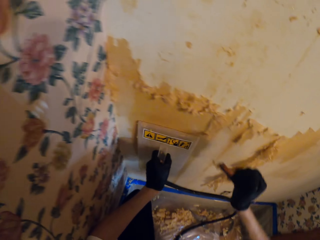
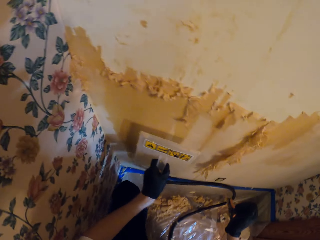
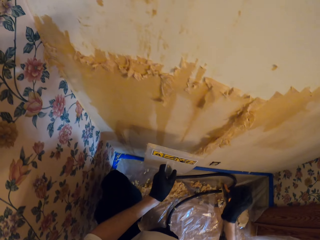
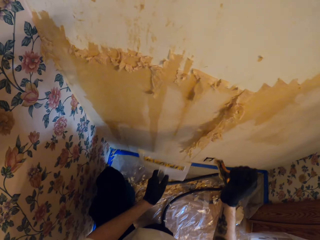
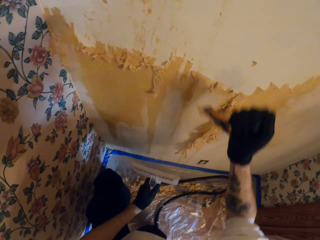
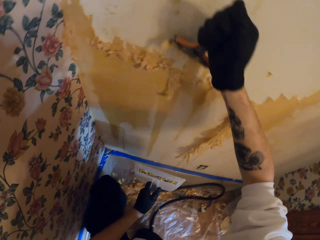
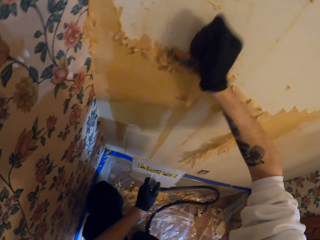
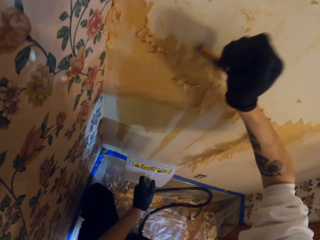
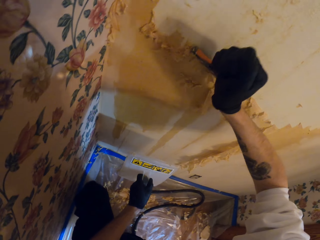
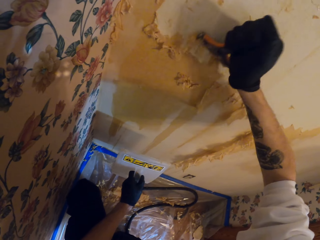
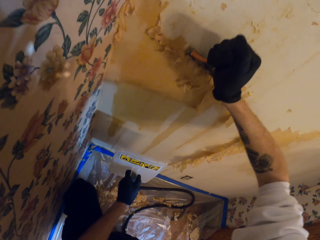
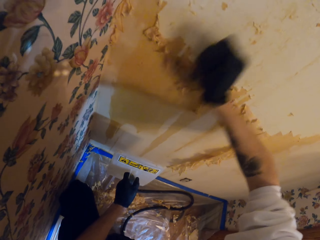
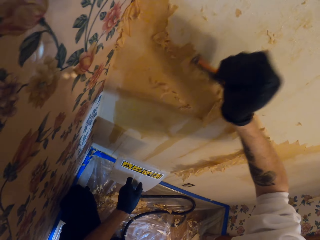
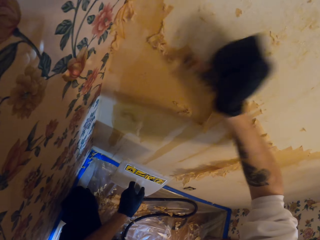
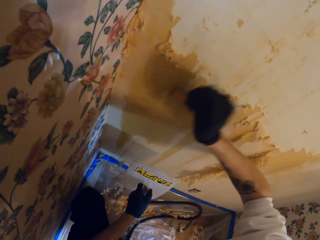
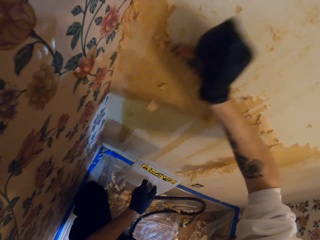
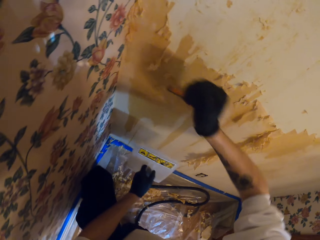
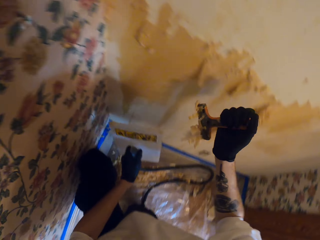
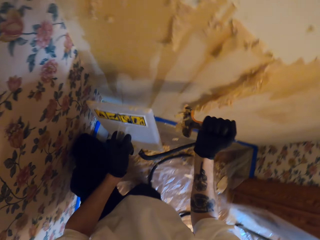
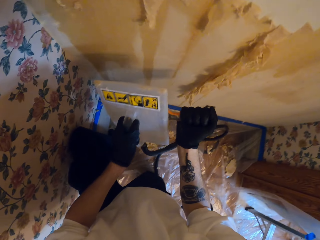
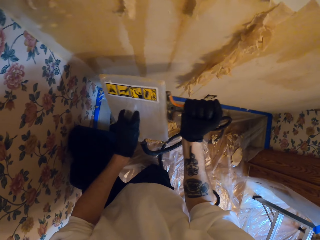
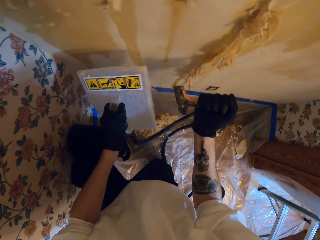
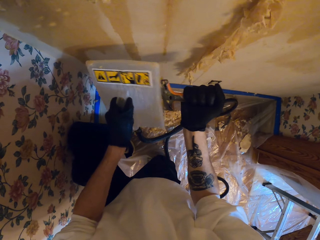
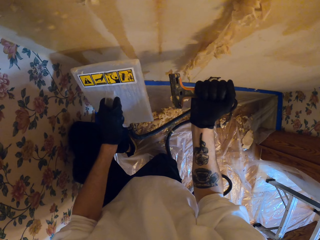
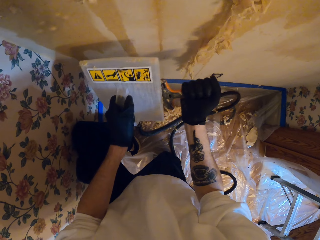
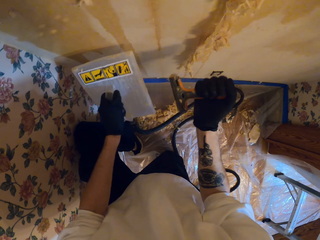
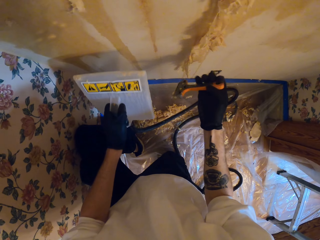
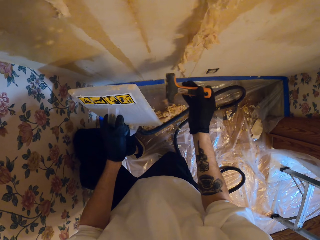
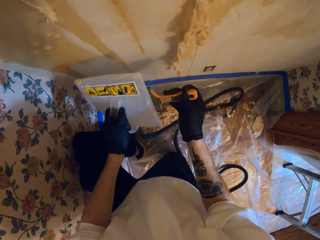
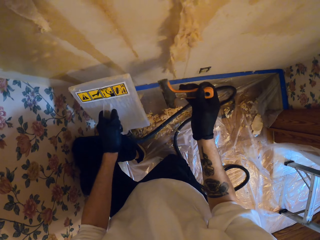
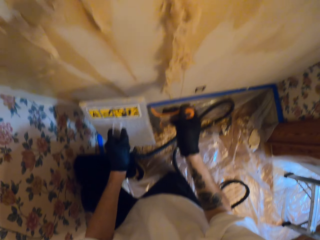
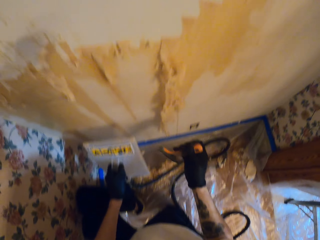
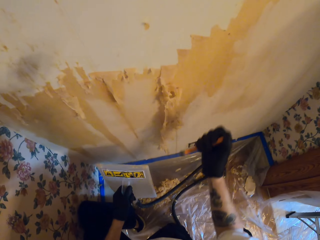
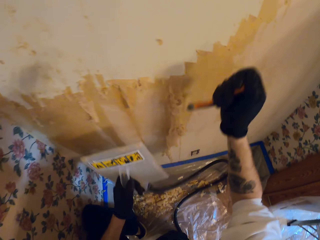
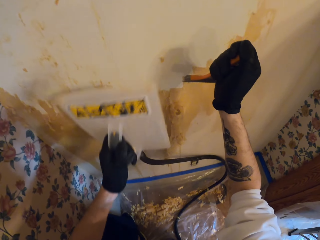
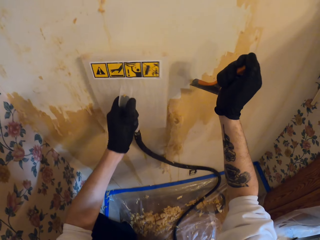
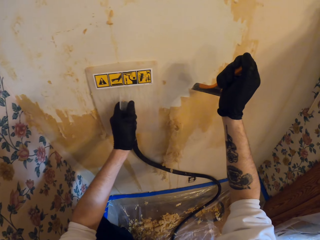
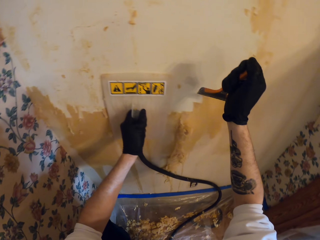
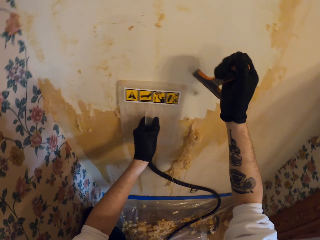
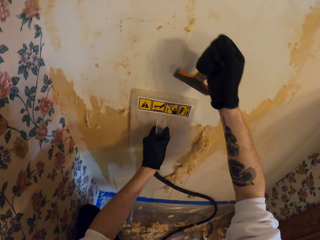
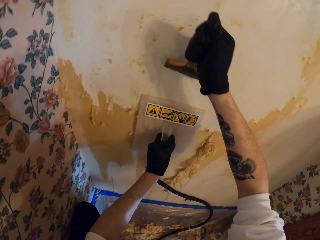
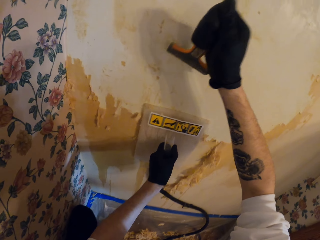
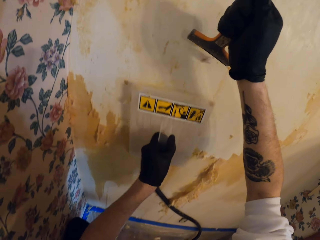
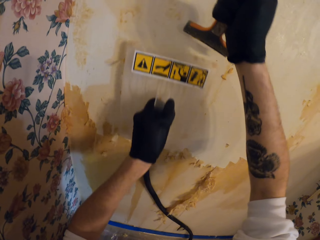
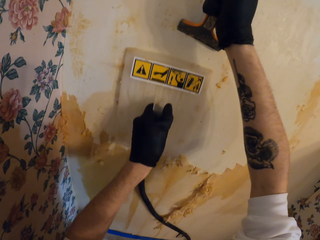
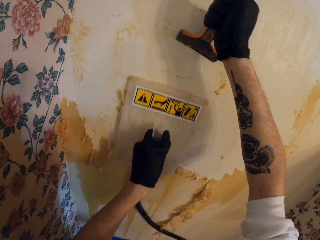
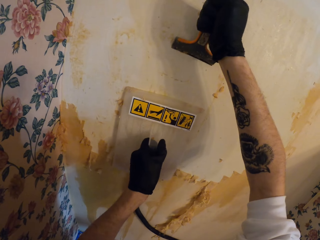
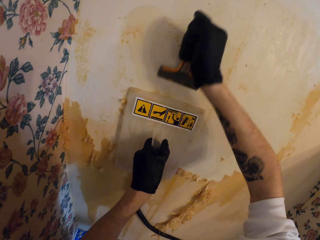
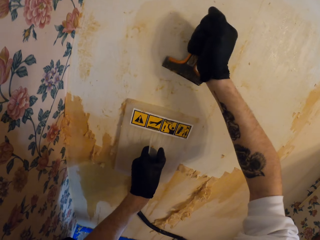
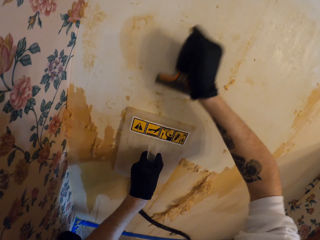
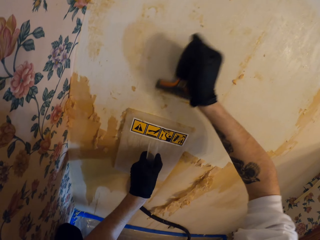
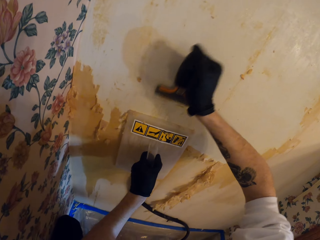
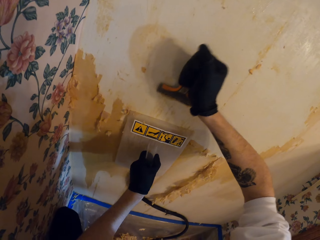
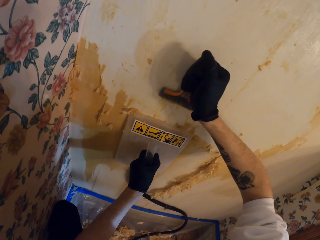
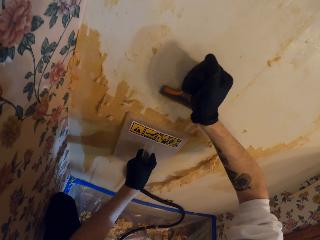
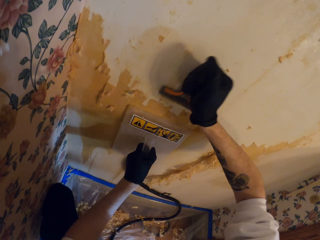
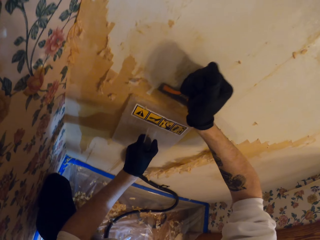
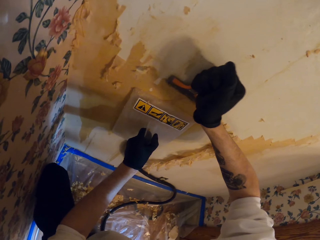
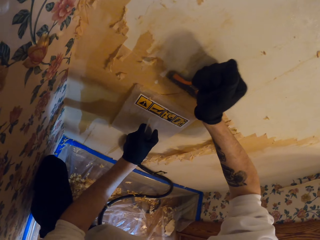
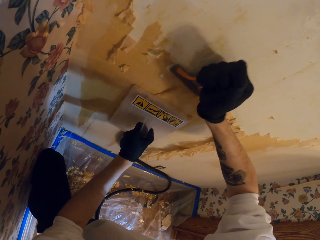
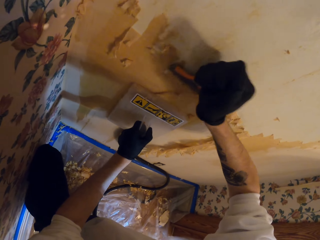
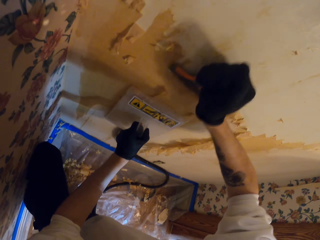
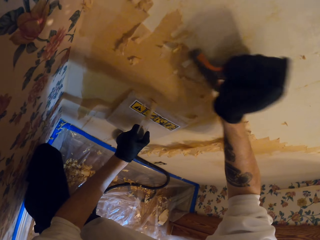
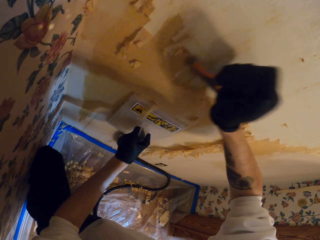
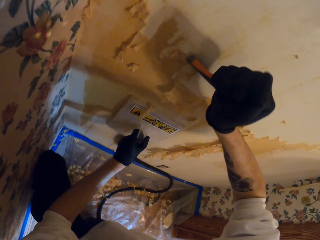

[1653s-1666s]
The camera wearer lifts the wallpaper steamer off the wall of the room. They scrape the wall in the room with a scraper. They remove waste paper out of the scraper with the wallpaper steamer. They press the wallpaper steamer on the wall in the room. They lift the wallpaper steamer then press it on the wall. They scrape the wall in the room while dragging the wallpaper steamer down the wall. They scrub the paint stripper using the chisel.

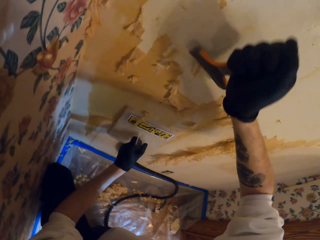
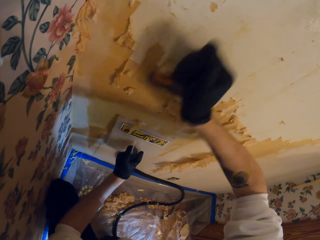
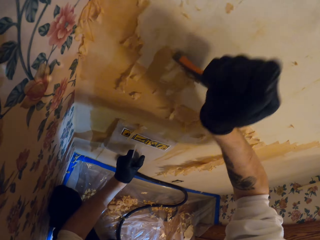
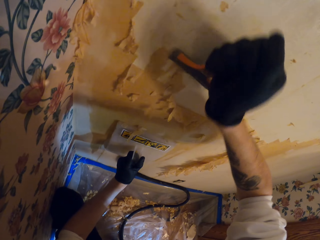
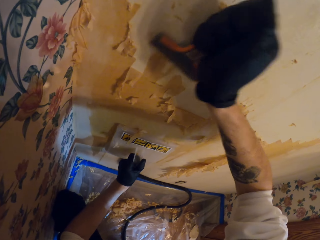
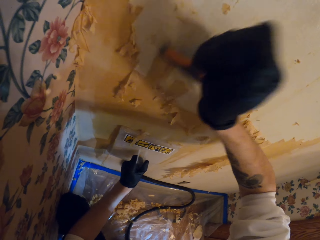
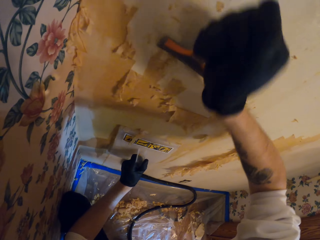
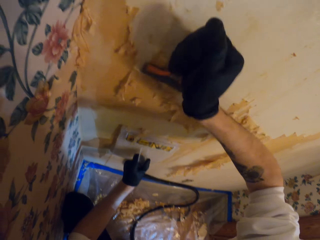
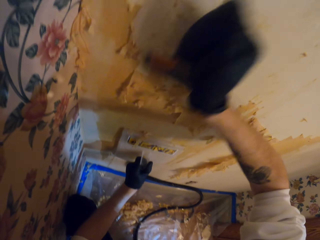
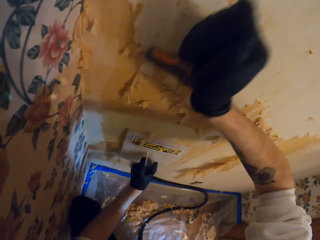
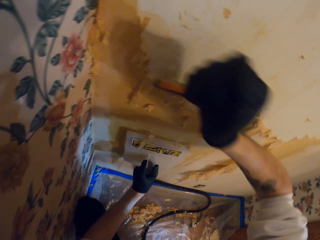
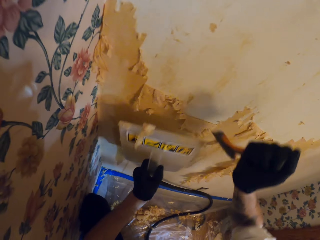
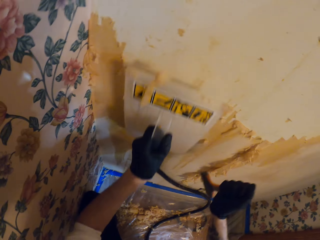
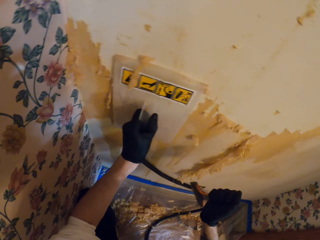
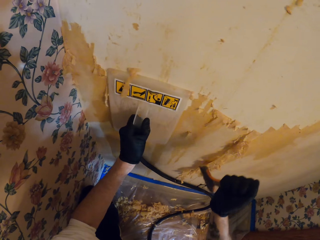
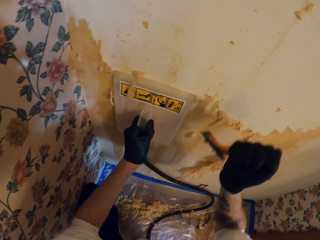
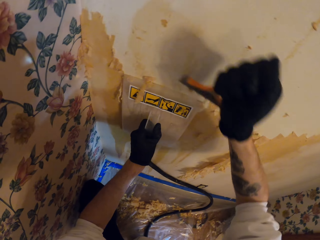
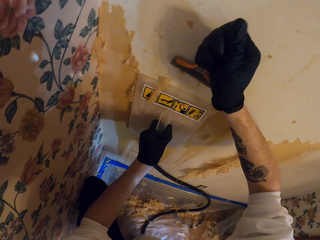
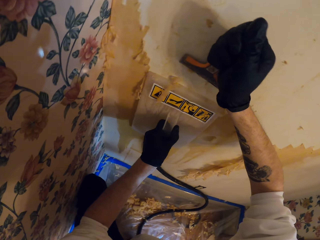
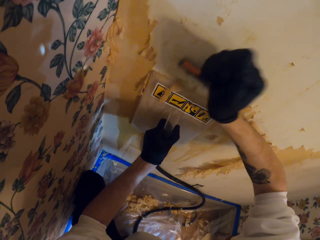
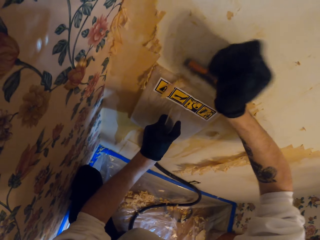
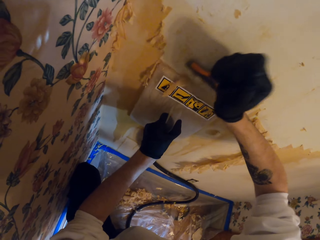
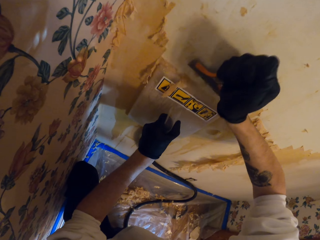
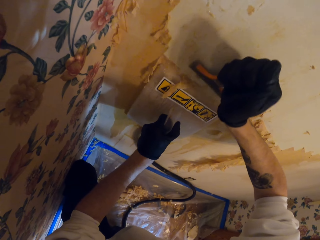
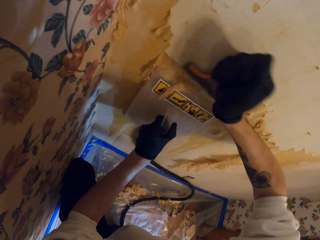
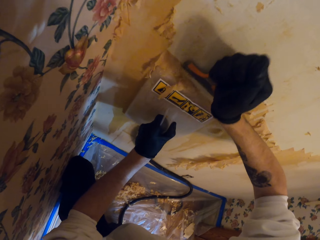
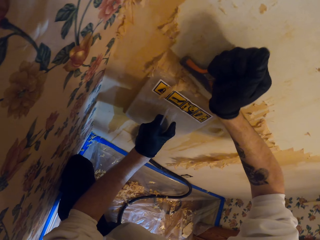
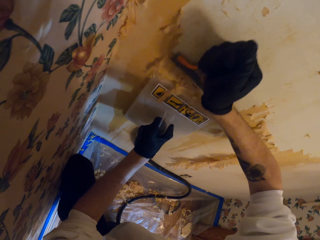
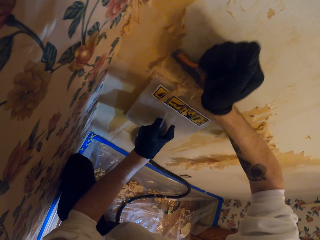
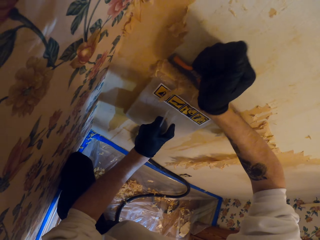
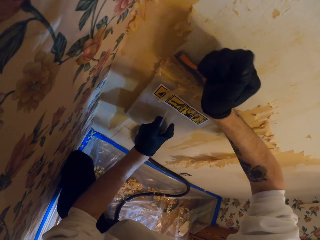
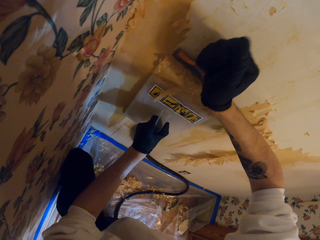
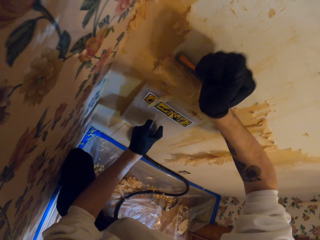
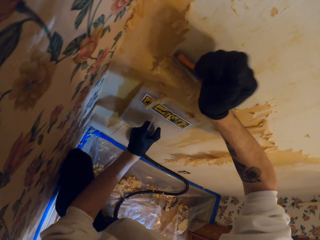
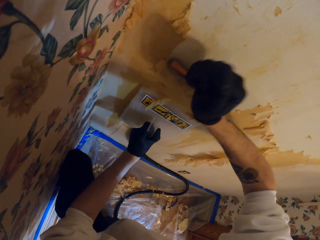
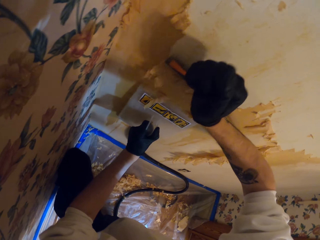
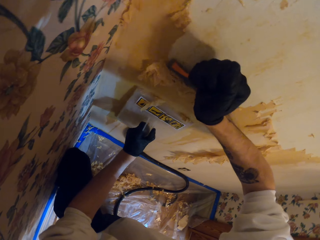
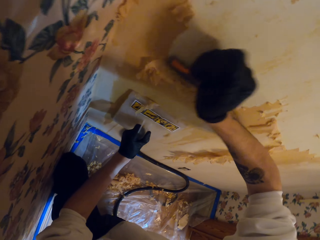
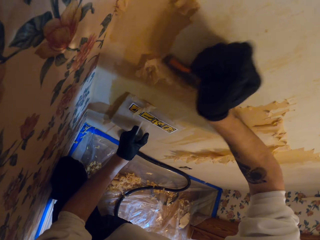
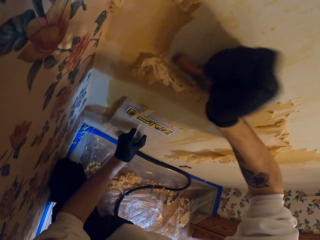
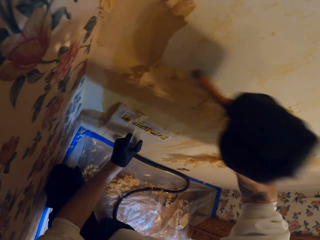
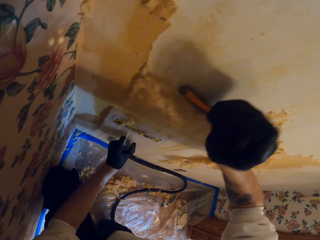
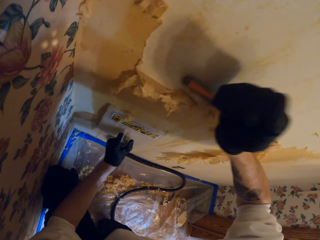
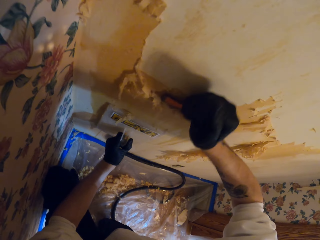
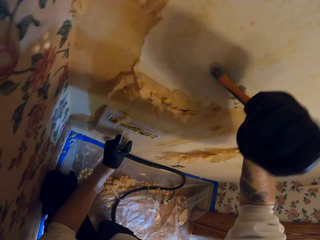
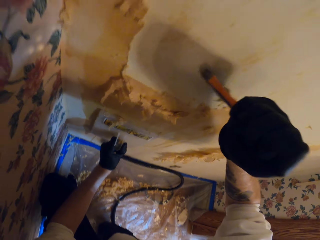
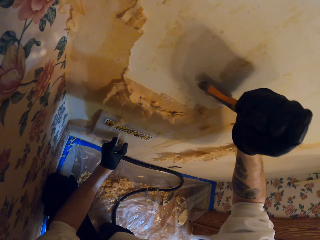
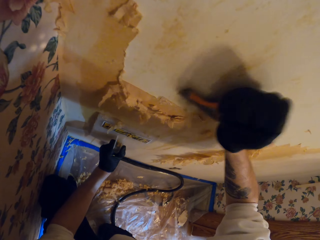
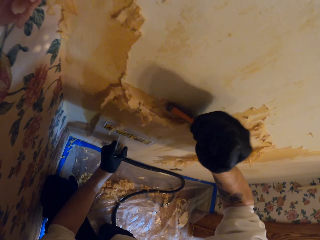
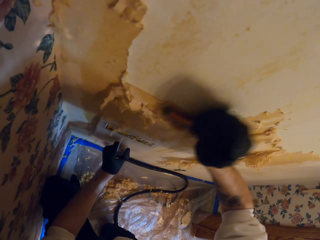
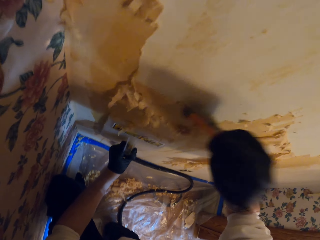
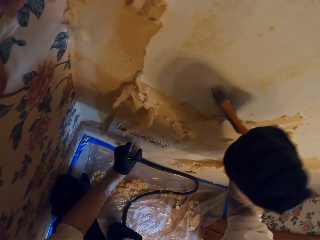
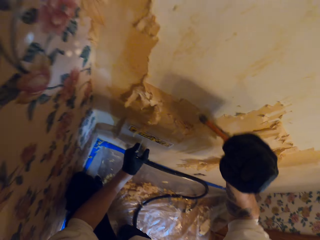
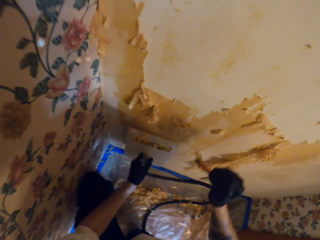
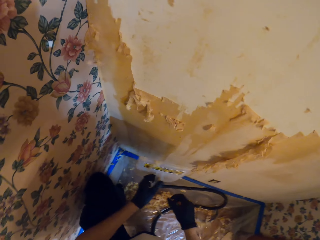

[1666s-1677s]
The camera wearer scrapes the wall in the room with a scraper. They lift the wallpaper steamer then press it on the wall. They drag the wallpaper steamer down the wall in the room. They scrape the wall in the room while dragging down the wallpaper steamer in the room.
